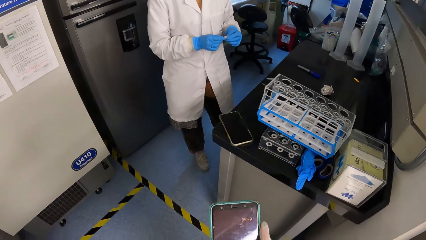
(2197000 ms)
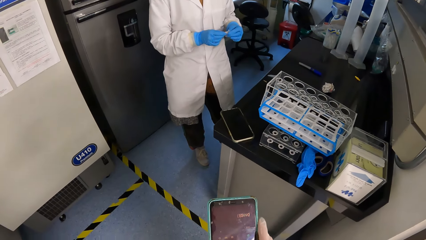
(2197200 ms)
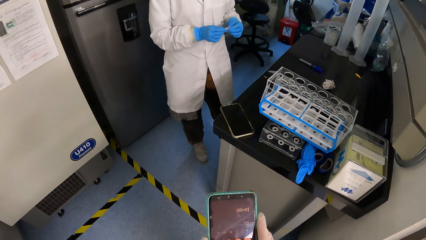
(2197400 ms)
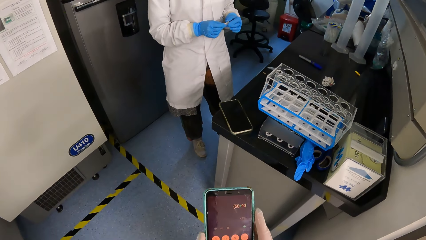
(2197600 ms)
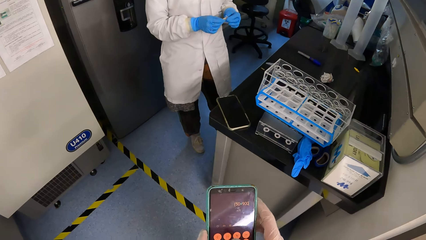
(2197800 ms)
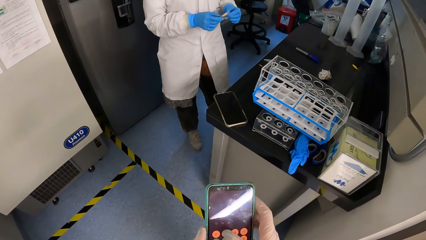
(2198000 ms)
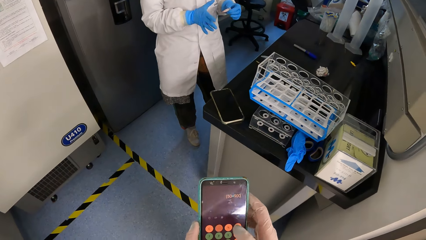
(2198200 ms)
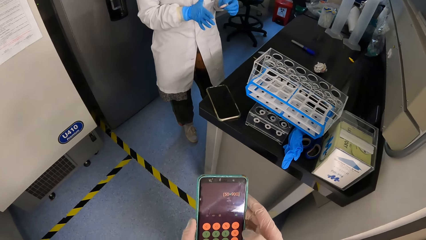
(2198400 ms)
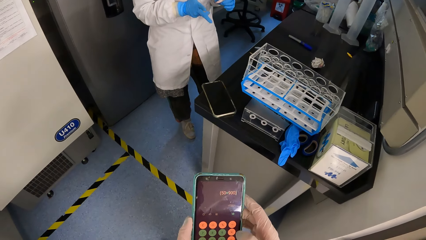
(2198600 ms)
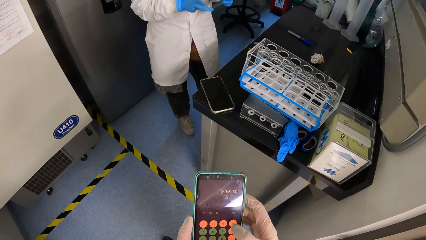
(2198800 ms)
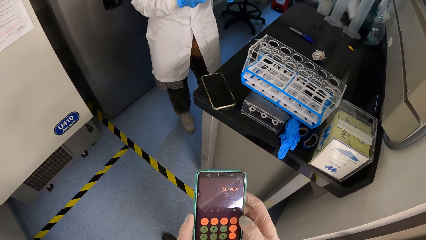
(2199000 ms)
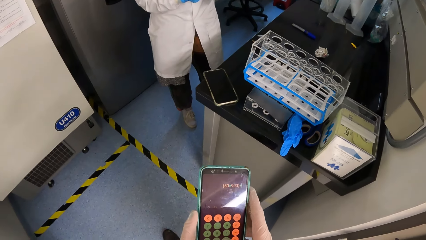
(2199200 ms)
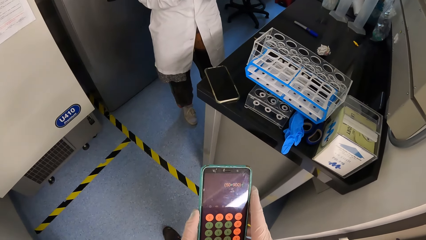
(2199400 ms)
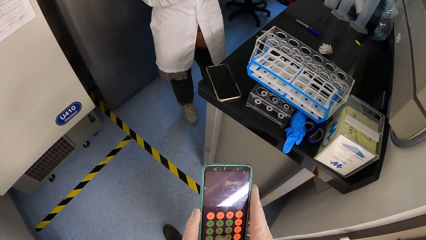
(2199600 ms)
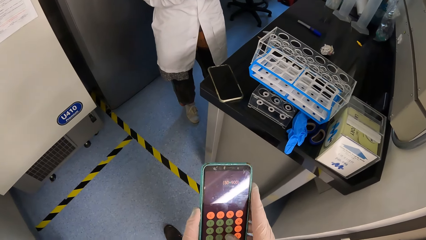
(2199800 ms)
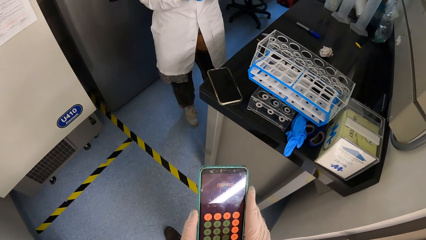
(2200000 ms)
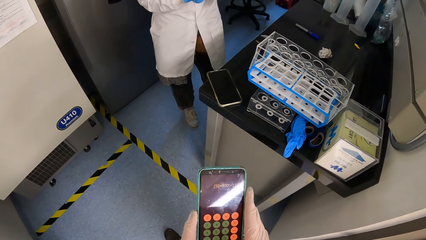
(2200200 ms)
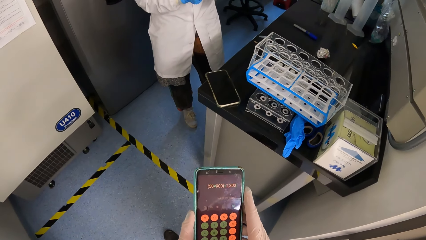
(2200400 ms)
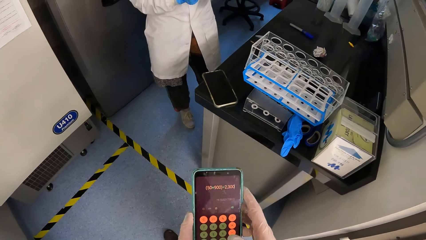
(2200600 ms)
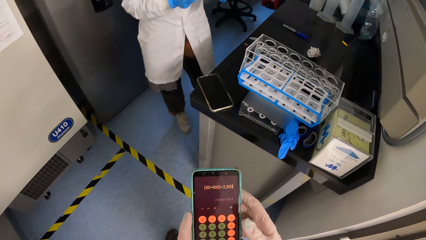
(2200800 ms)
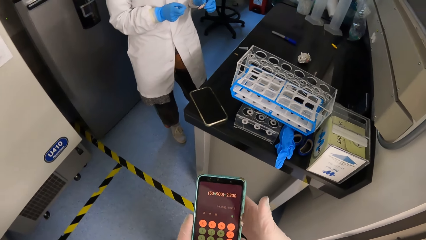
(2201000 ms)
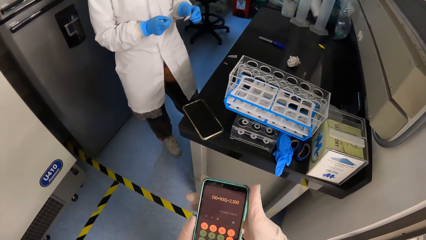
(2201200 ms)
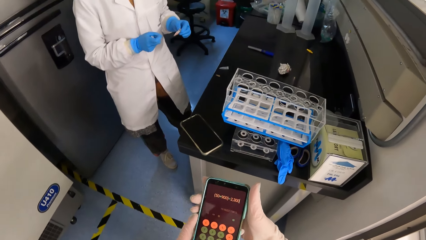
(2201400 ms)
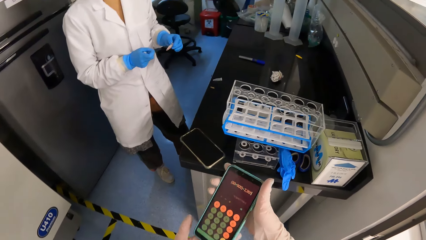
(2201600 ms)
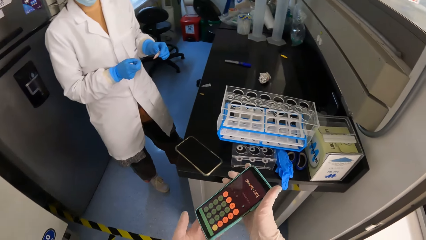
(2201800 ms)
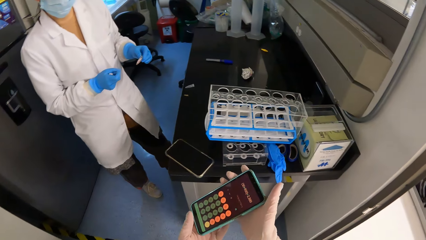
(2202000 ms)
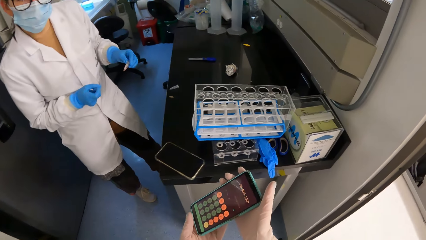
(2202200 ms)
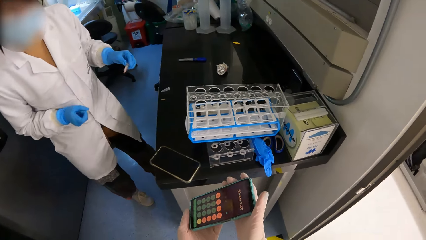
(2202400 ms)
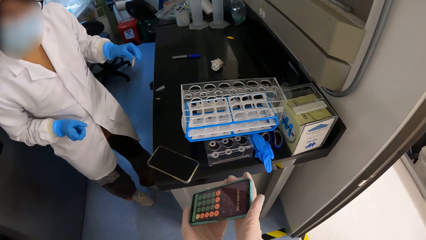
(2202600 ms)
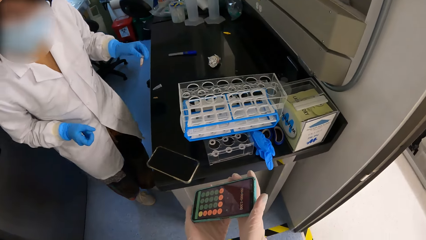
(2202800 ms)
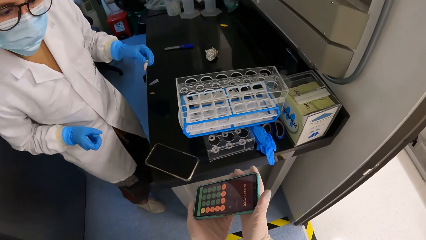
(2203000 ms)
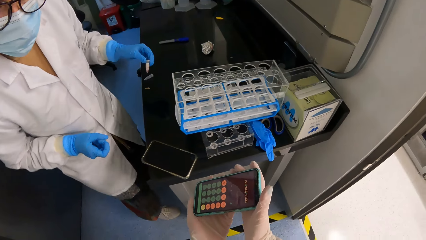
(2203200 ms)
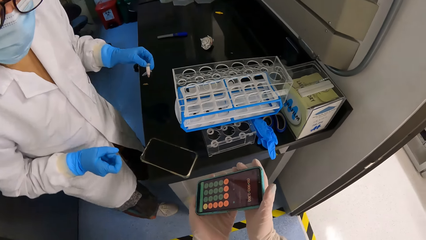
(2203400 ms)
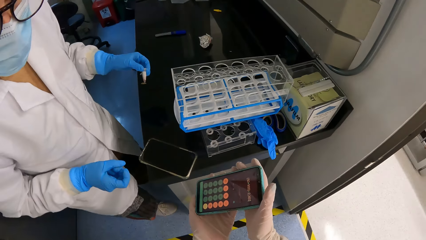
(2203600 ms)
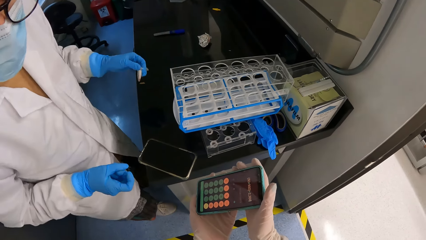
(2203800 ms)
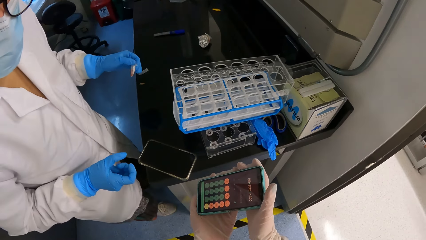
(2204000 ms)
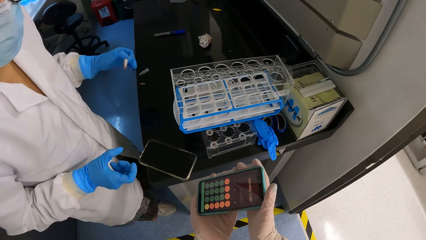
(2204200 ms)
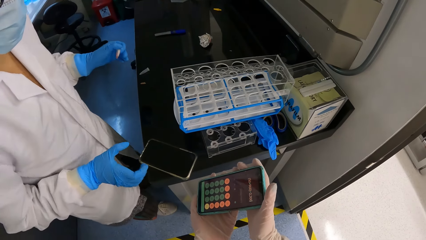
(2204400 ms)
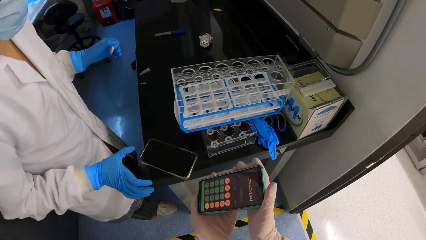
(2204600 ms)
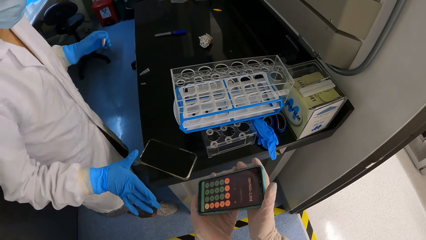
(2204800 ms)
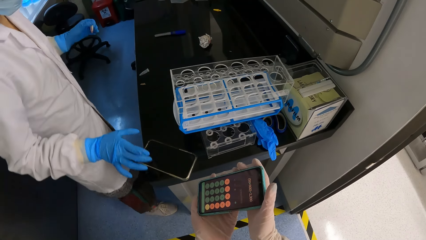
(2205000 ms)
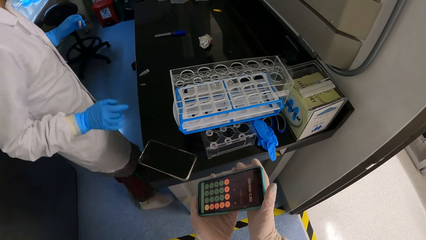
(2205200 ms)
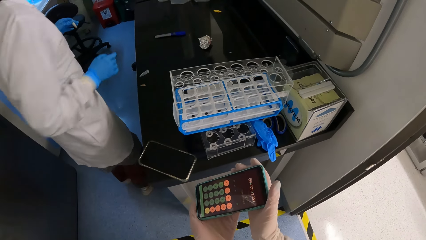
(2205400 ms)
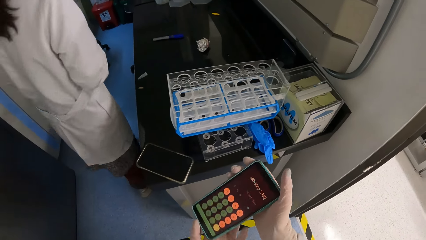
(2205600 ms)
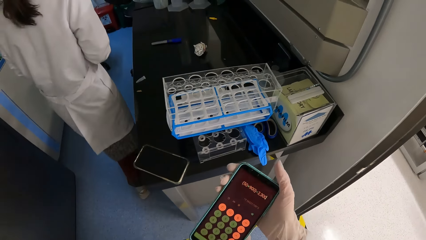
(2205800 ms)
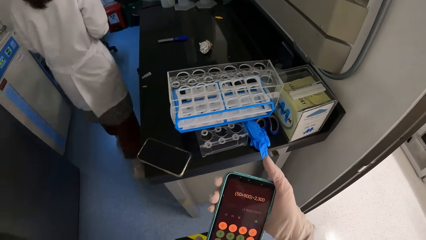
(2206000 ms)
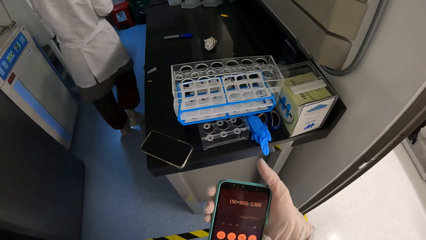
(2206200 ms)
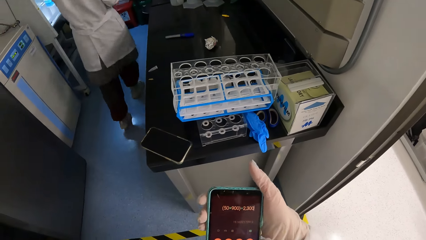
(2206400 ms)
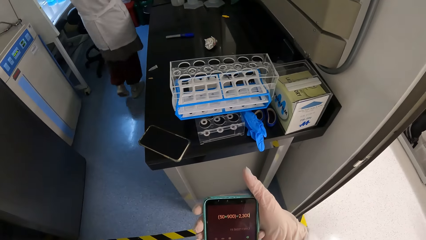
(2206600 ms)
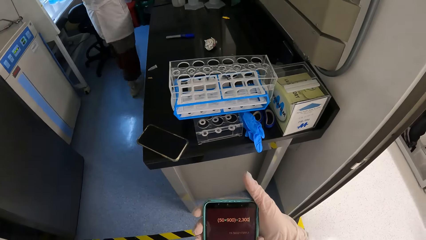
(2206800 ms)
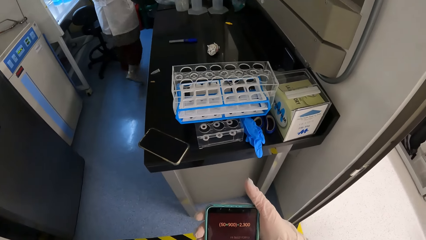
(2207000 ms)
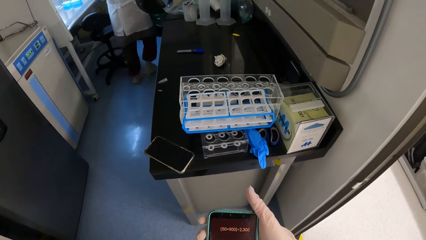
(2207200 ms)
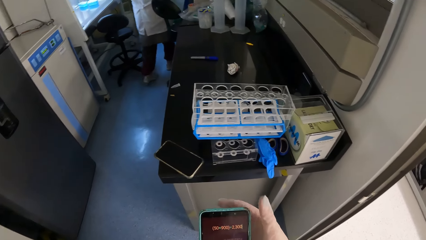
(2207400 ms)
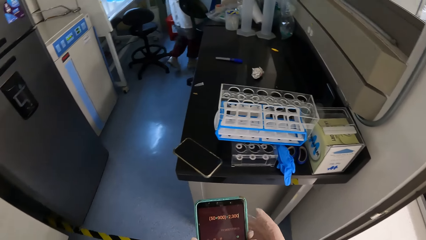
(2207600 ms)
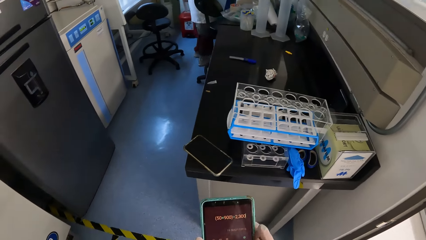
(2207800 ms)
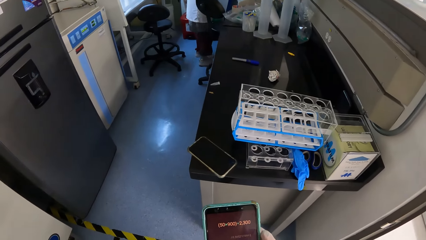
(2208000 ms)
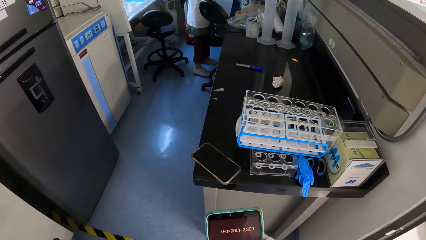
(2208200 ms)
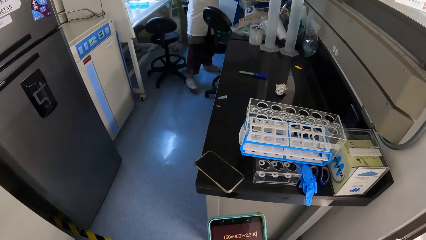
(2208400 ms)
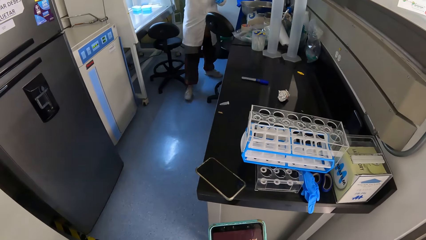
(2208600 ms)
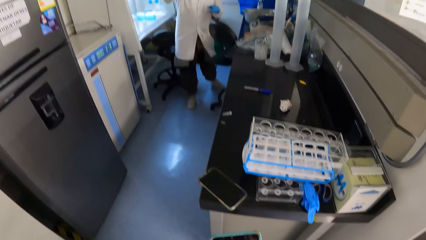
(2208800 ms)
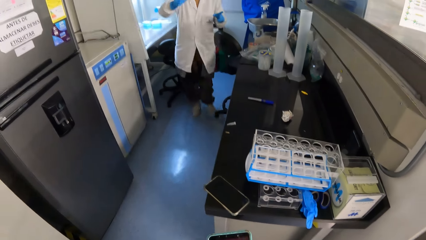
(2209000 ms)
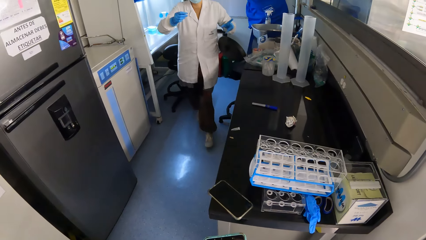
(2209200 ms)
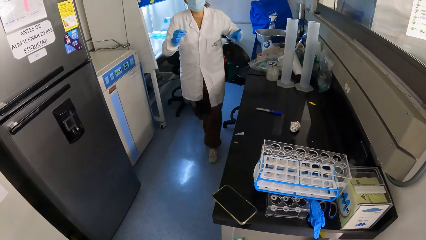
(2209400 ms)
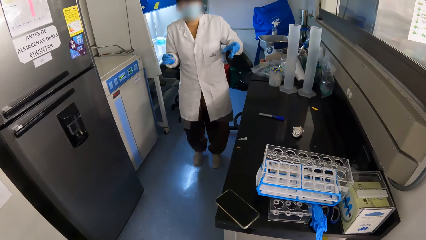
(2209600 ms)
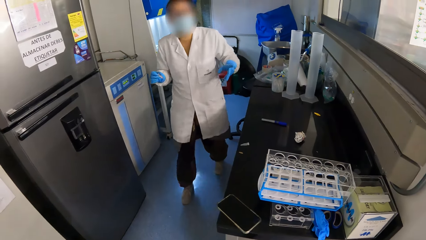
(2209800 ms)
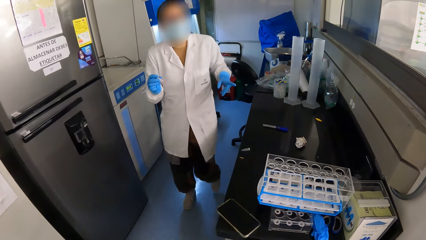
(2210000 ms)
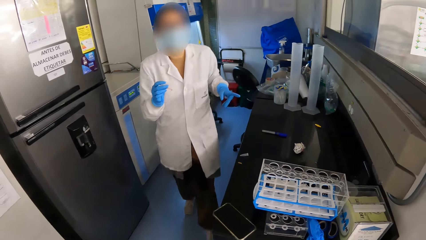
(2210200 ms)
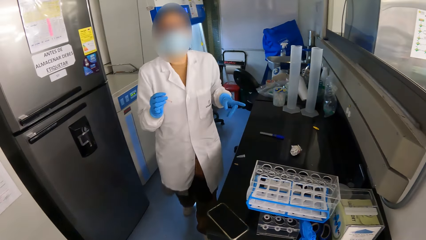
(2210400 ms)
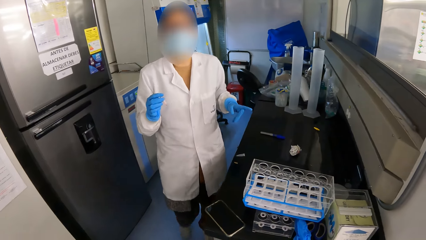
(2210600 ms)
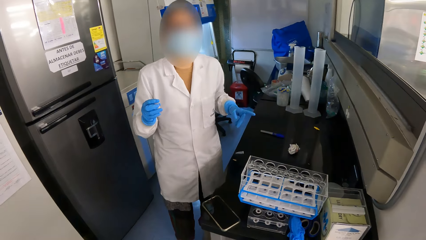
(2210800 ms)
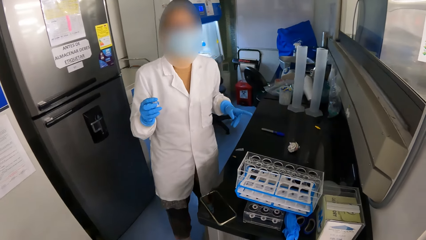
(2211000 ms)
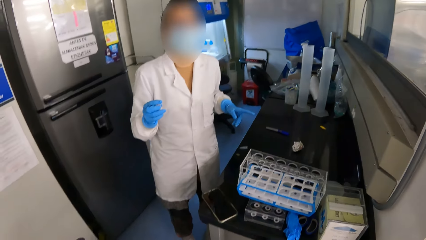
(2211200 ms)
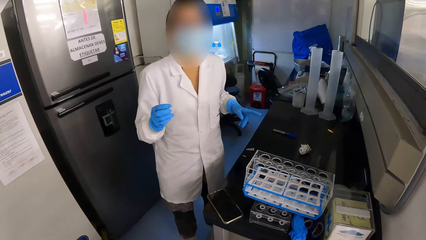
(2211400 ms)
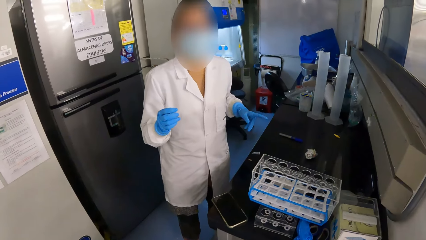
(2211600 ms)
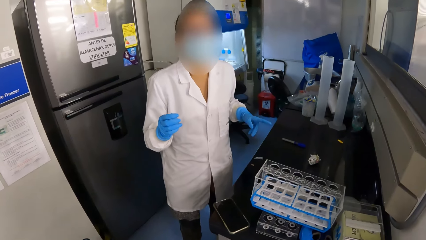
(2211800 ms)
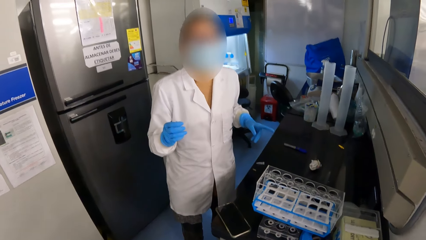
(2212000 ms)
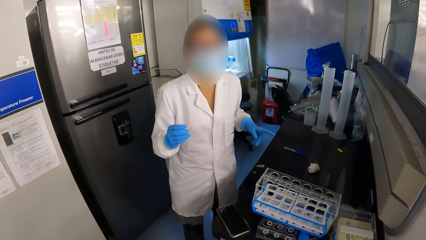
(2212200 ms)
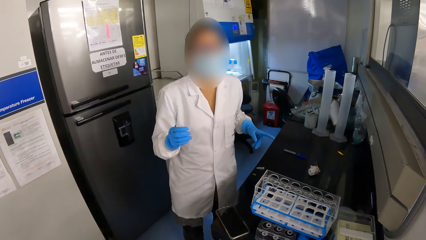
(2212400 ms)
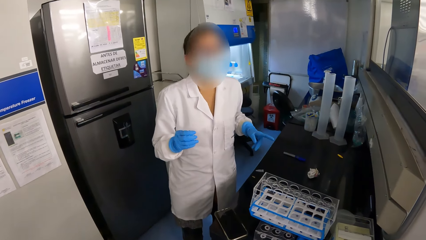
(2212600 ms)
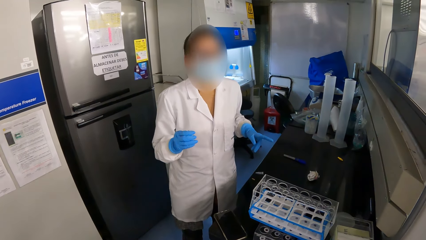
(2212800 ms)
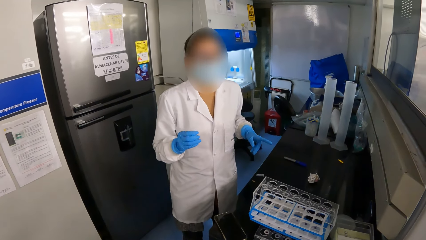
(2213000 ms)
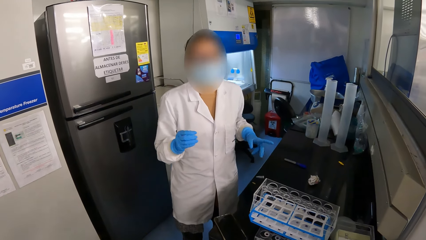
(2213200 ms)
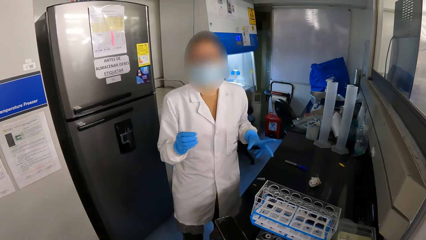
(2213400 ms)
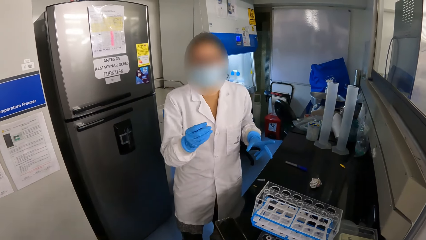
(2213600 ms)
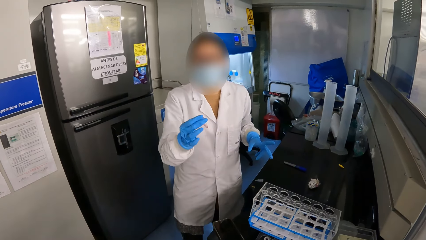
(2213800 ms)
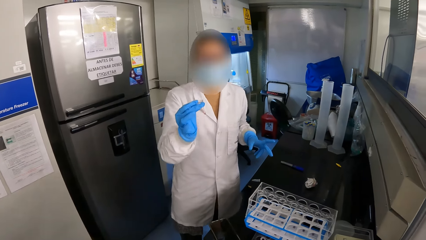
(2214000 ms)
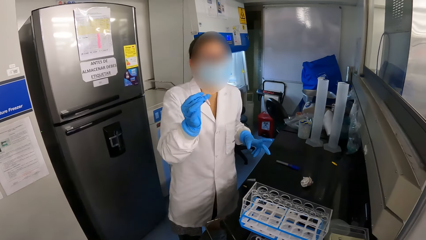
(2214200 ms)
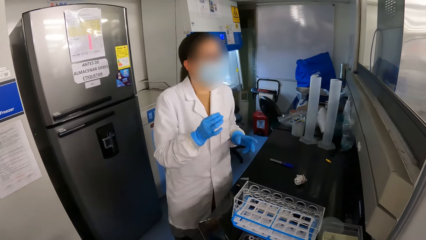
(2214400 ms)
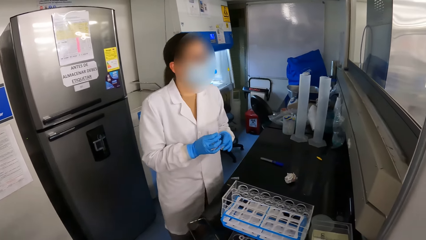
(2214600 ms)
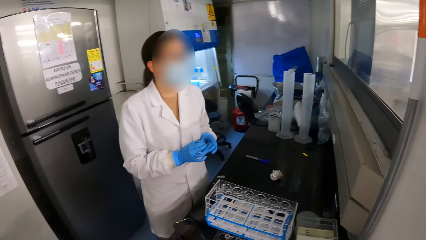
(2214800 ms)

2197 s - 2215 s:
The woman holds the microtube with her left hand. The camera wearer turns the phone towards the woman. They interact with the woman. They use the phone. The woman walks around the lab. The woman holds the microtube with her right hand. The camera wearer interacts with the woman.
